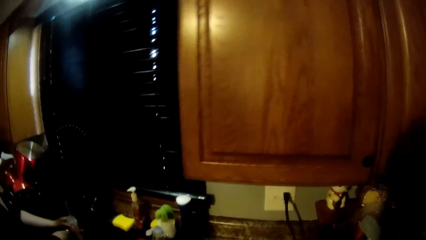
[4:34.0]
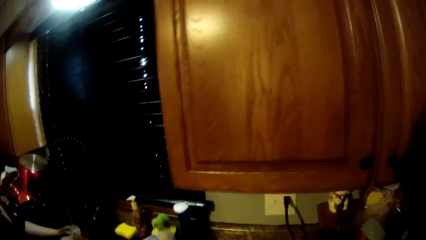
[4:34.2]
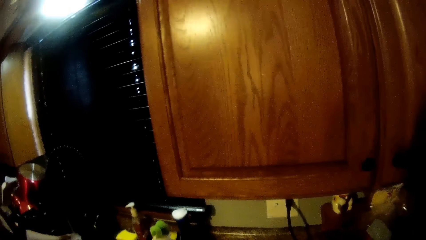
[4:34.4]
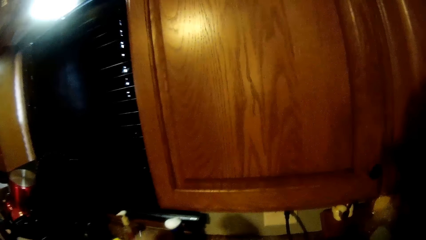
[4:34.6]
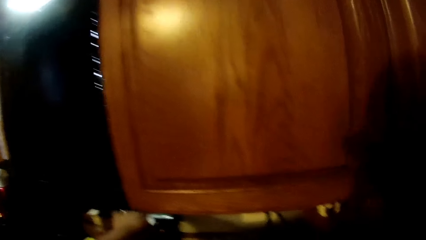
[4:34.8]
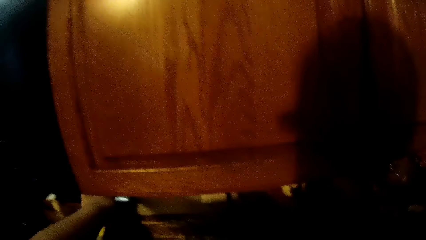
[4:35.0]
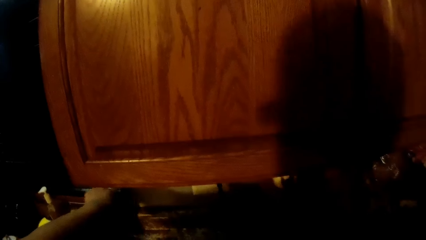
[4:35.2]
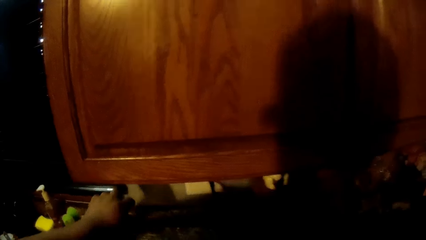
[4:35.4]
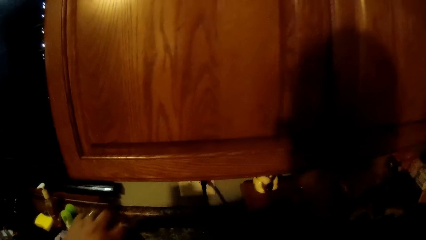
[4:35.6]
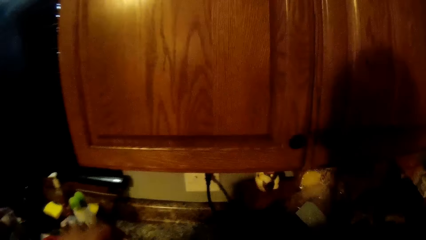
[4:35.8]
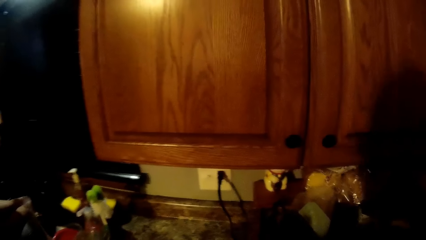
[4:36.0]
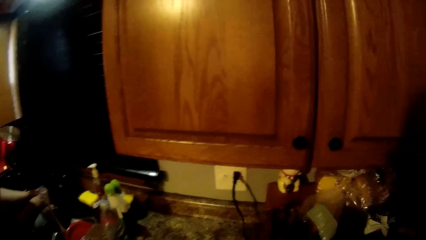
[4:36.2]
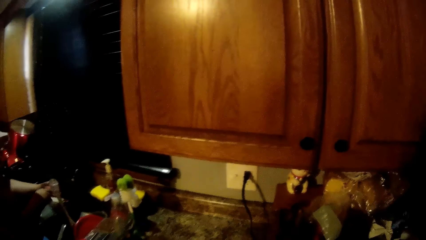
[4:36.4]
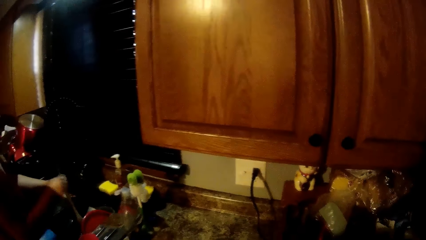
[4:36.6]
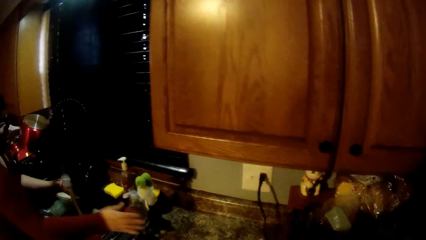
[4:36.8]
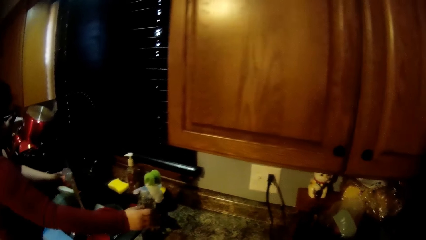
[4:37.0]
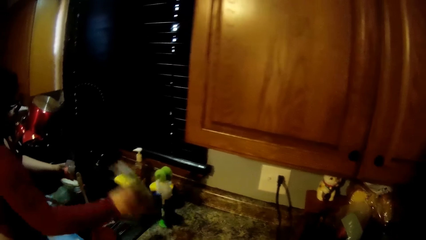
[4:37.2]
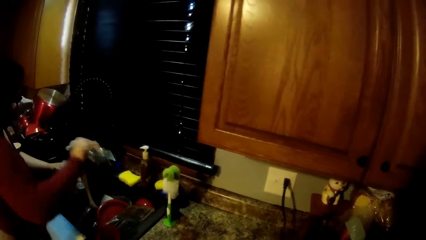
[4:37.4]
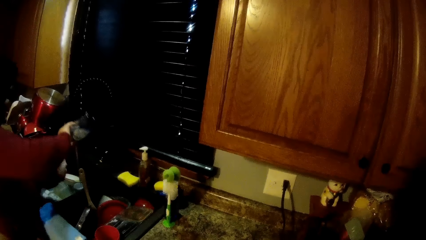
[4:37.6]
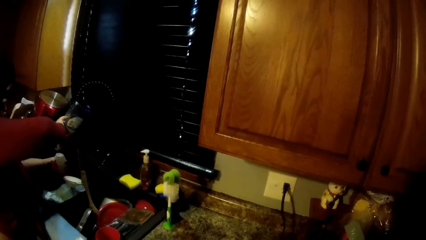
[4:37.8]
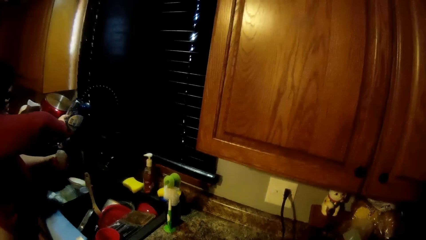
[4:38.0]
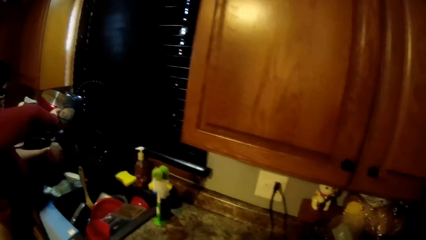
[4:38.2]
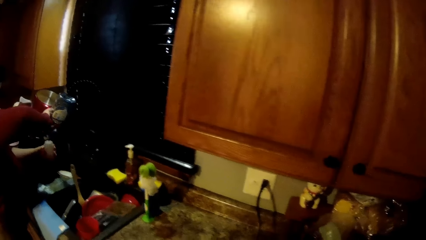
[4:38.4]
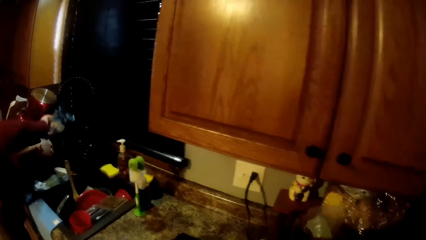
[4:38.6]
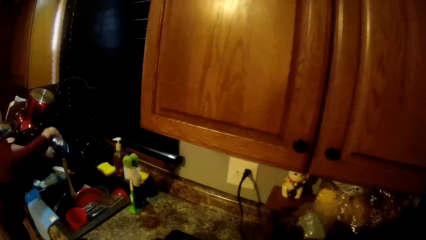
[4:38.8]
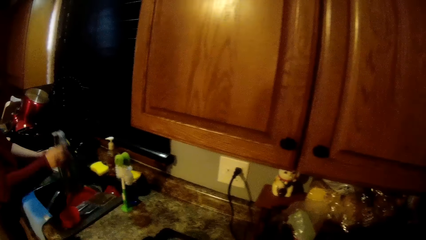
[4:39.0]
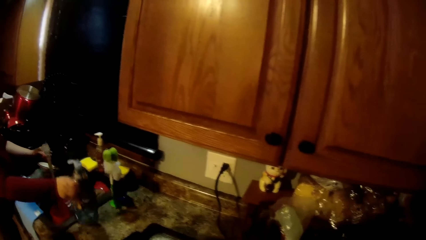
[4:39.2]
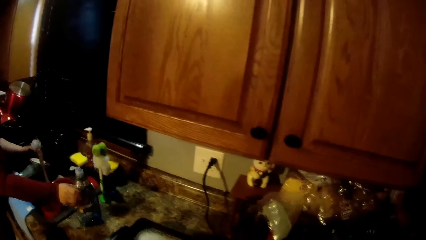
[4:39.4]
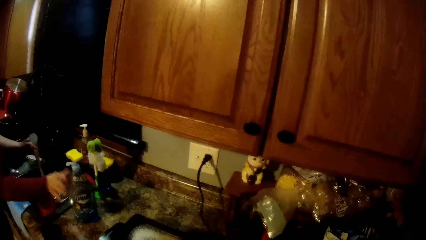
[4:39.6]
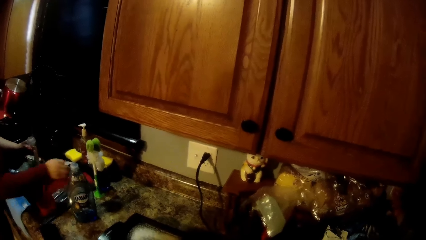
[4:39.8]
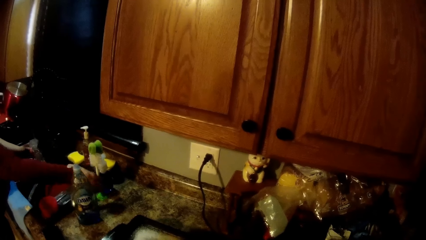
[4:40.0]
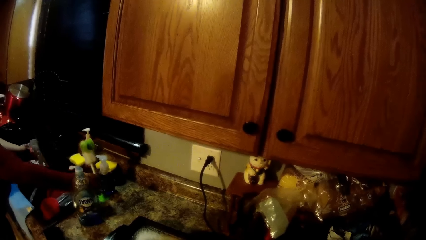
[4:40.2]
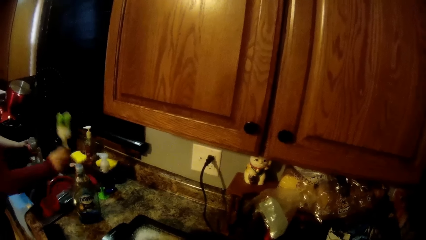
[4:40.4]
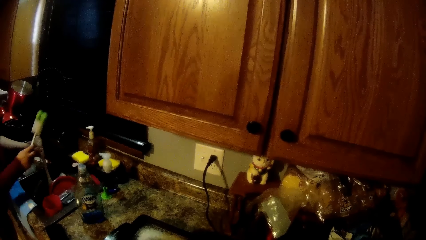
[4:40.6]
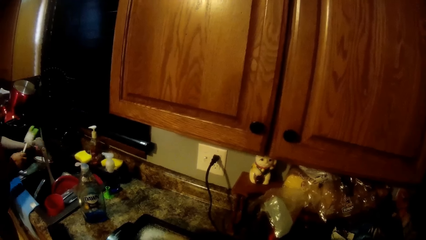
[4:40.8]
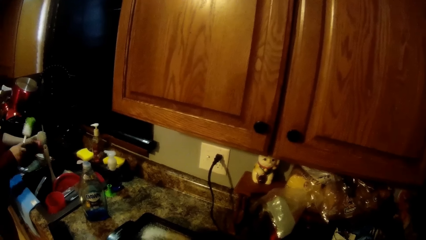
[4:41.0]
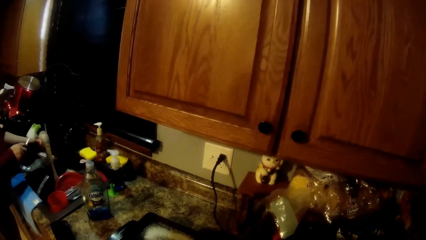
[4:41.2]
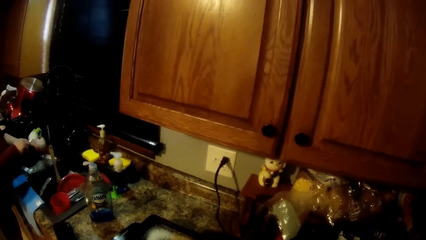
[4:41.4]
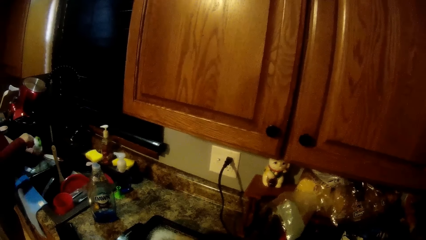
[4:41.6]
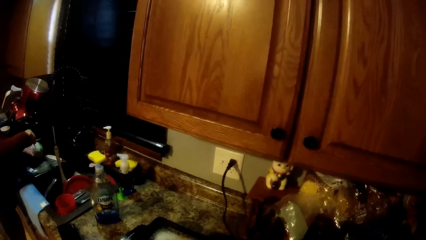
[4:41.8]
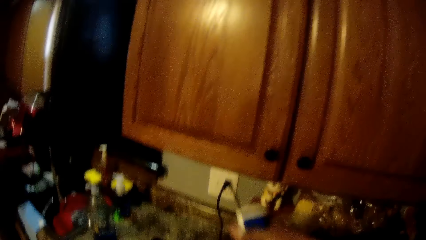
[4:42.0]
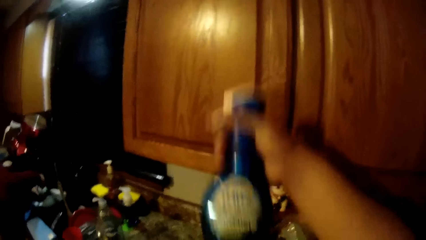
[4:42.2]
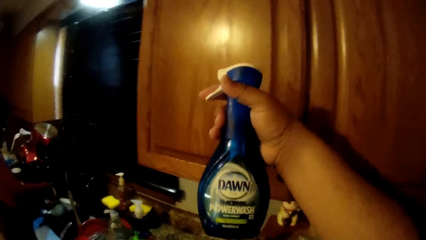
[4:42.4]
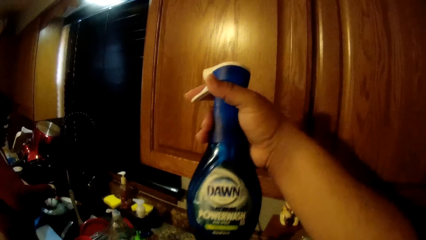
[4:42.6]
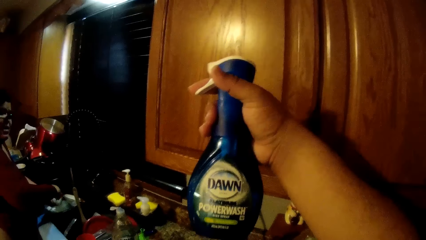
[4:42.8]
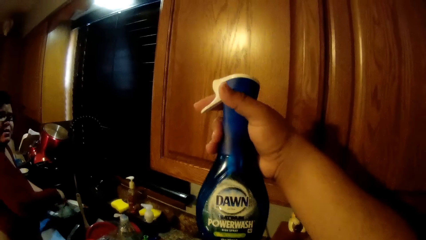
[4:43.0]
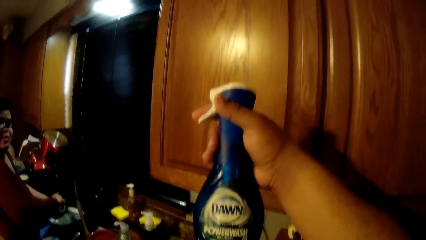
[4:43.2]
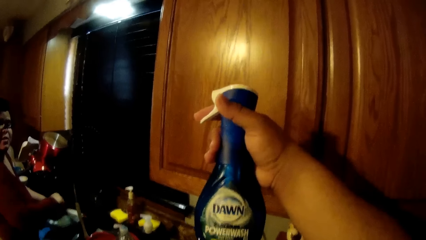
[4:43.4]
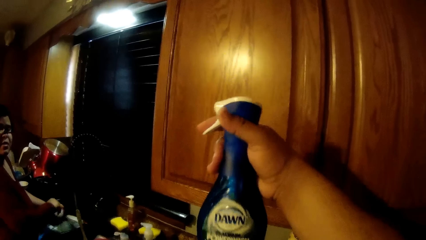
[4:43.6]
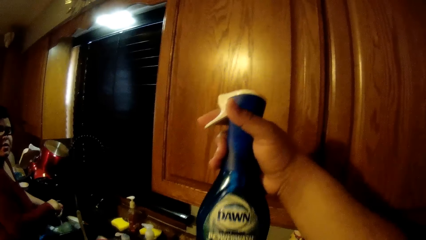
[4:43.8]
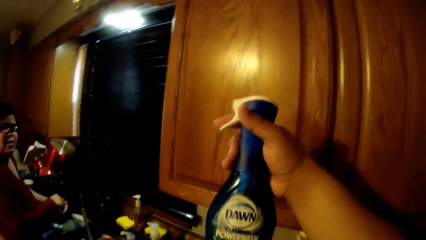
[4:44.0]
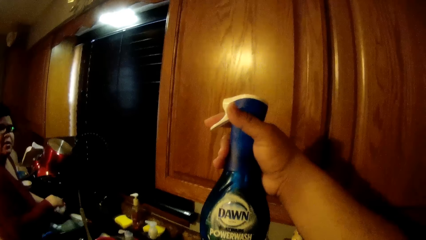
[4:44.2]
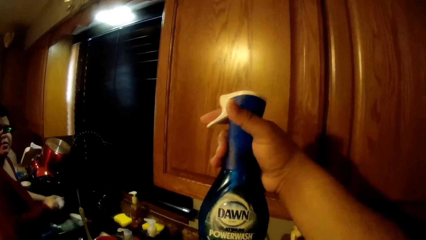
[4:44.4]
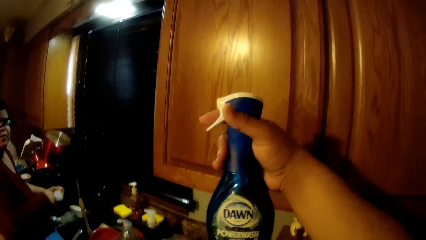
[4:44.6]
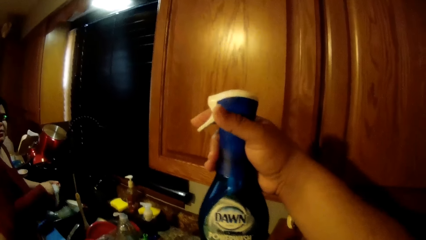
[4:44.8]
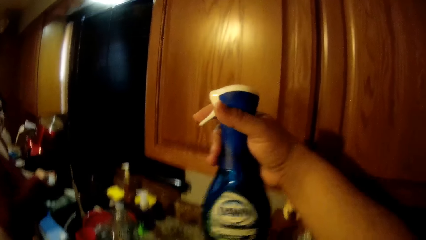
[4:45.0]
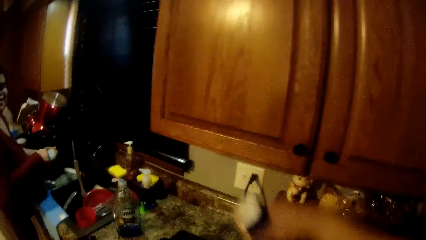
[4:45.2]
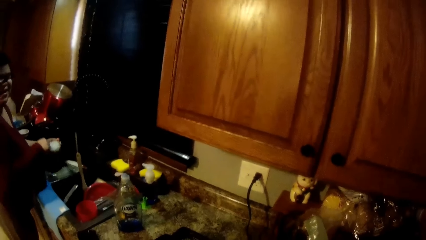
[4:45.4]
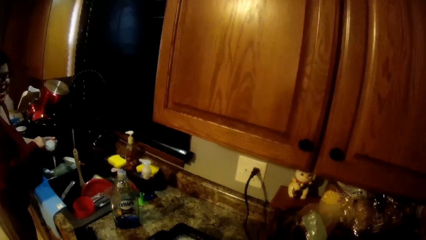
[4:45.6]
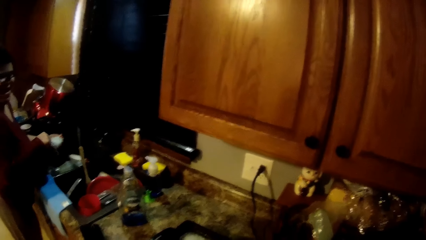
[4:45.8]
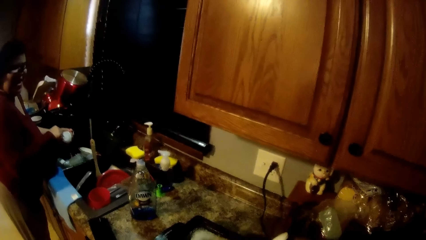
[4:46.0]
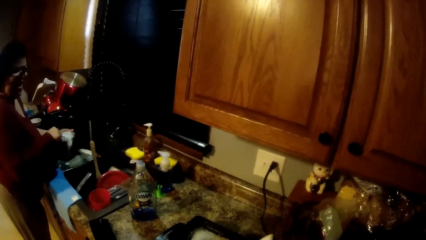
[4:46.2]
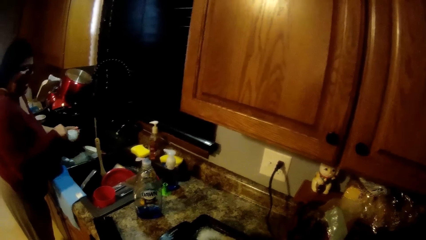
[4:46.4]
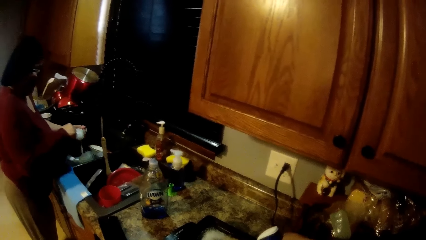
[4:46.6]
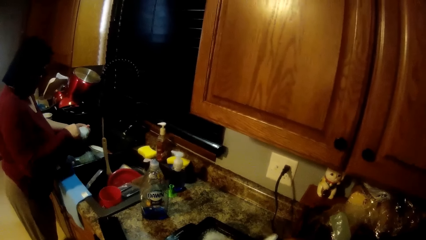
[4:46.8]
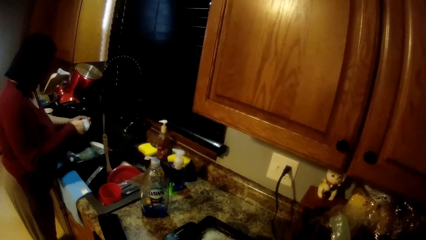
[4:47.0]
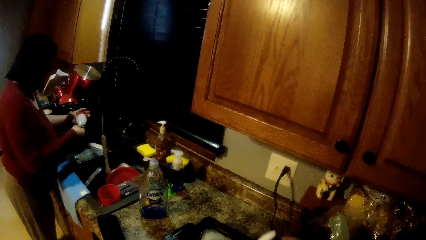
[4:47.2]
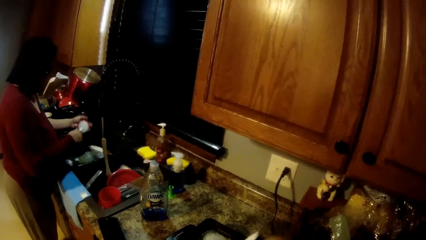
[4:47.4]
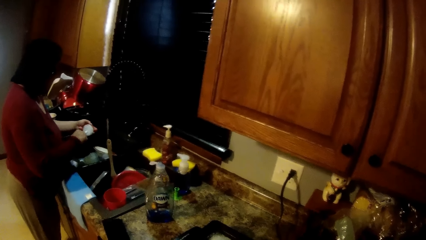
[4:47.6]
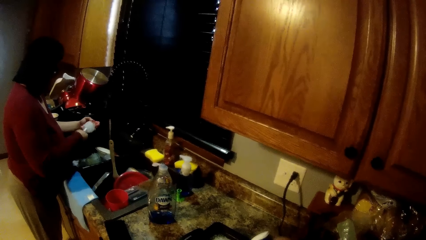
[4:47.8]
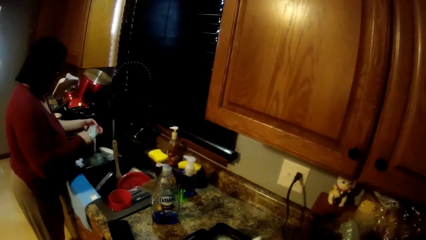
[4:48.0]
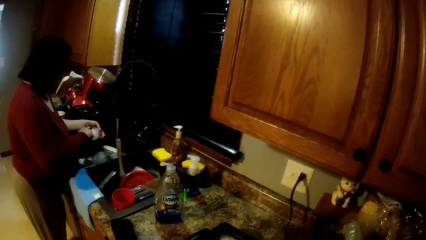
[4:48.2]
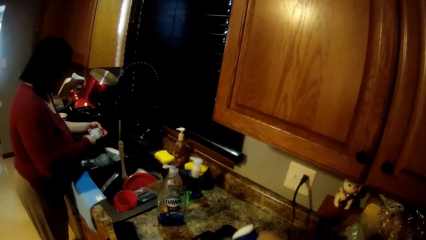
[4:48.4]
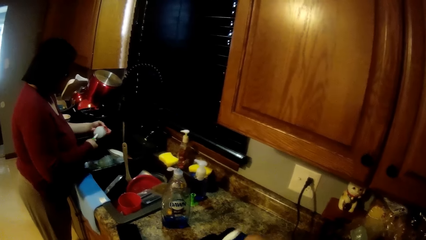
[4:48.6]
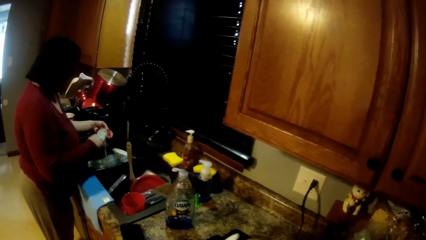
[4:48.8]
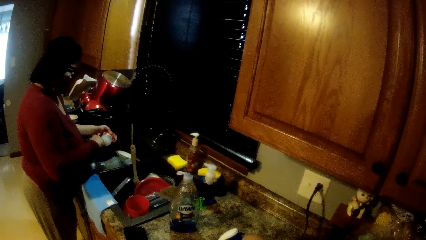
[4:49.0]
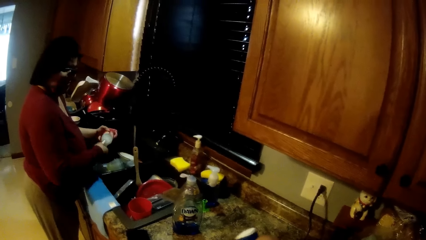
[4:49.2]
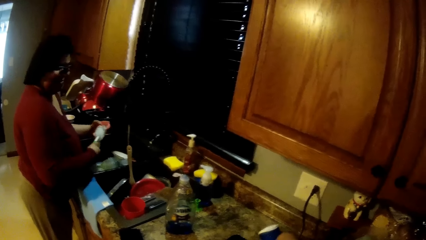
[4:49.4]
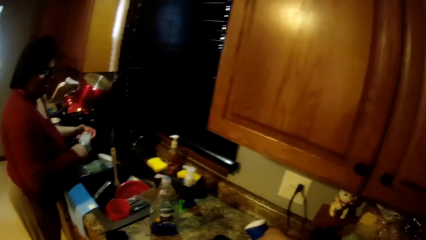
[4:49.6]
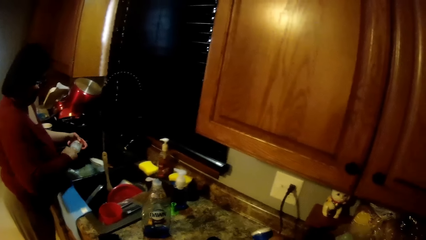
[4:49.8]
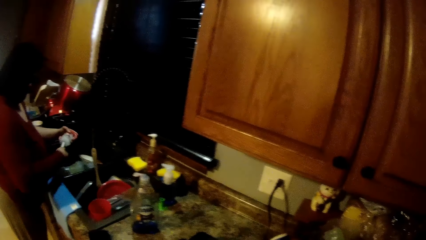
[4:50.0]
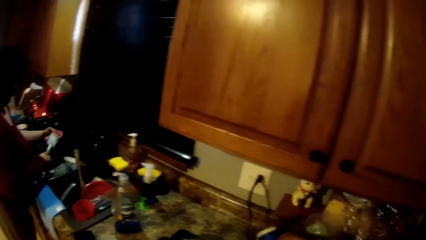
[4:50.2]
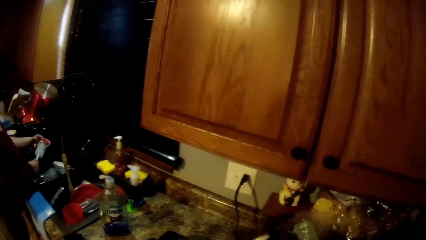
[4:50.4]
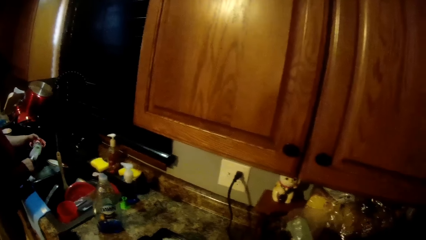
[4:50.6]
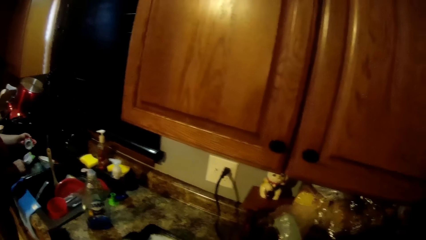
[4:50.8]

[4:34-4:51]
The woman moves something to the sink. The camera wearer picks a tube of spray on the cabinet with his left hand. He touches the window with his left hand. The woman picks a tube of soap on the cabinet with her right hand, pours soap from the tube in her right hand into the feeding bottle in her left hand, and drops the tube of soap in her right hand on the cabinet. The woman picks a sponge or brush from the cabinet with her right hand and scrubs the feeding bottle on her left hand with the sponge on her right hand. The camera wearer converses with the woman. The woman puts the brush inside the container. The camera wearer lifts up the spraying bottle with his right hand.
